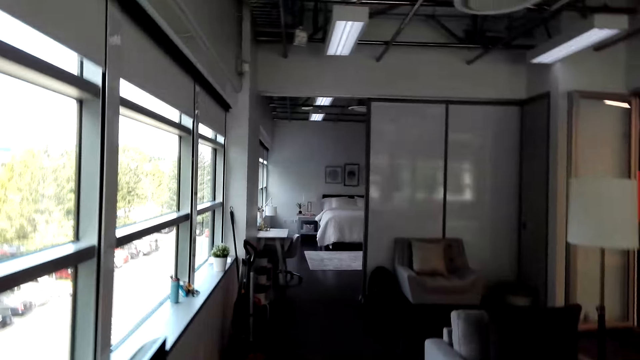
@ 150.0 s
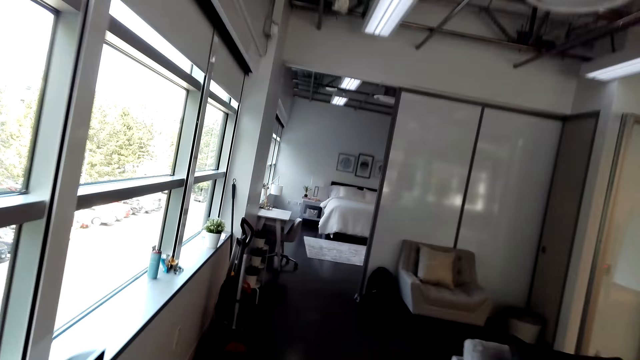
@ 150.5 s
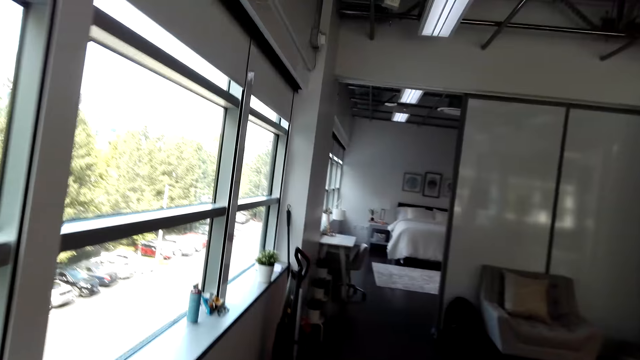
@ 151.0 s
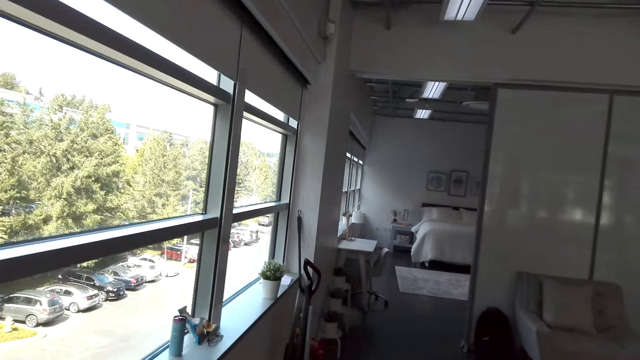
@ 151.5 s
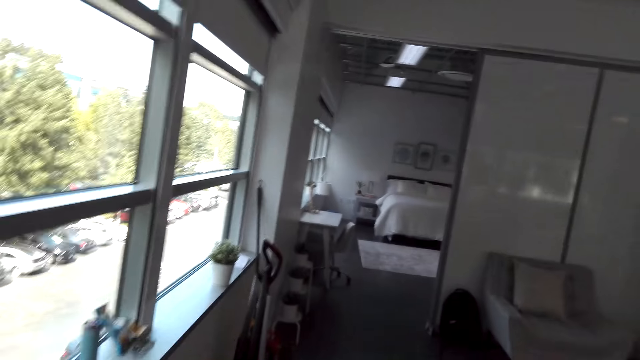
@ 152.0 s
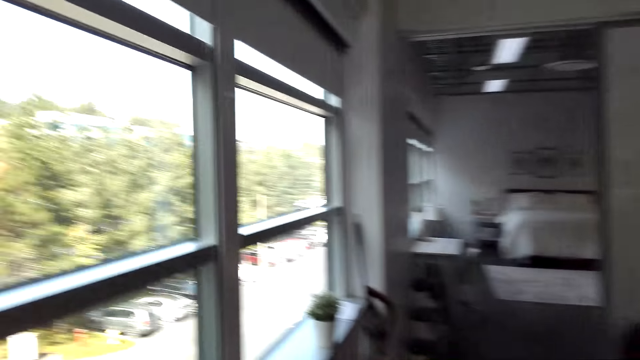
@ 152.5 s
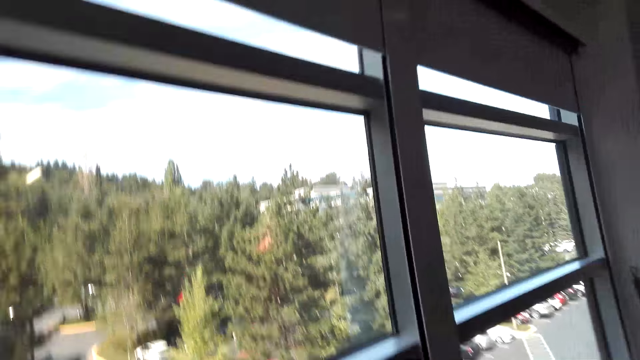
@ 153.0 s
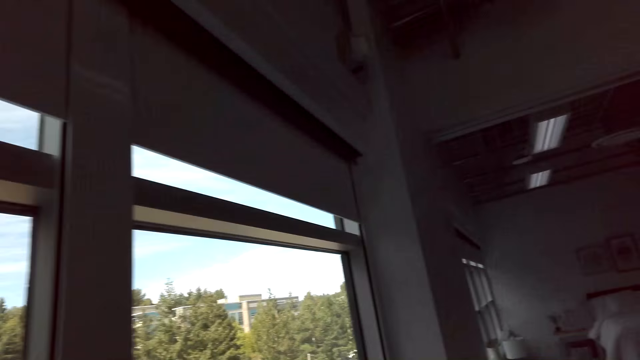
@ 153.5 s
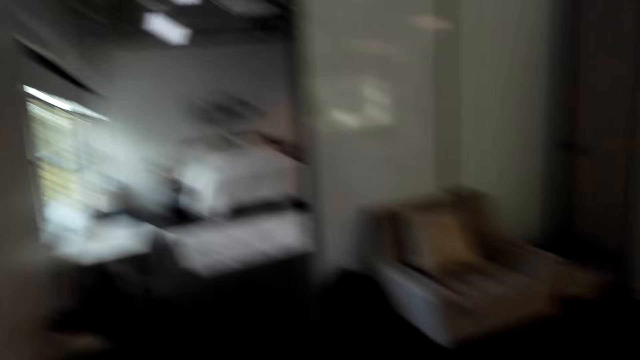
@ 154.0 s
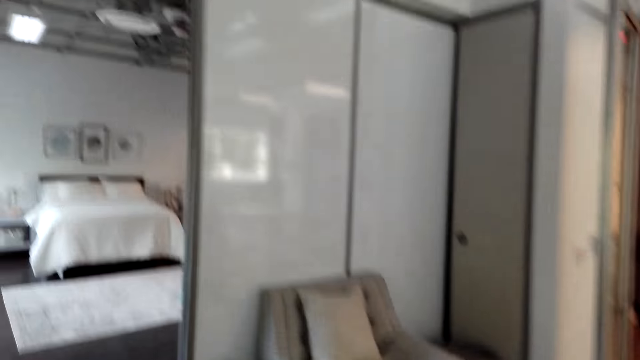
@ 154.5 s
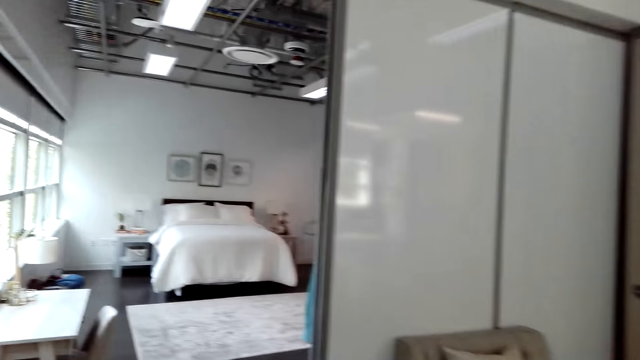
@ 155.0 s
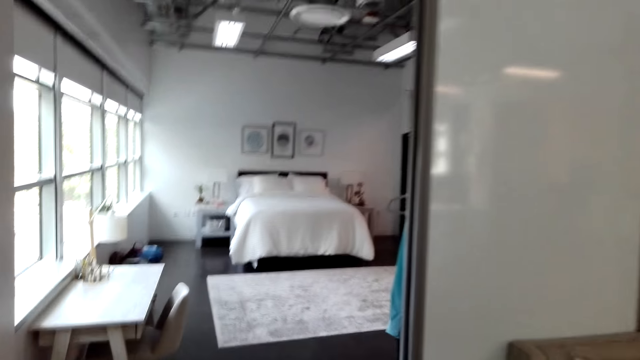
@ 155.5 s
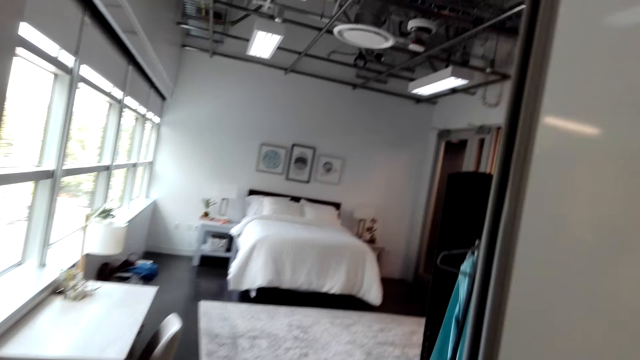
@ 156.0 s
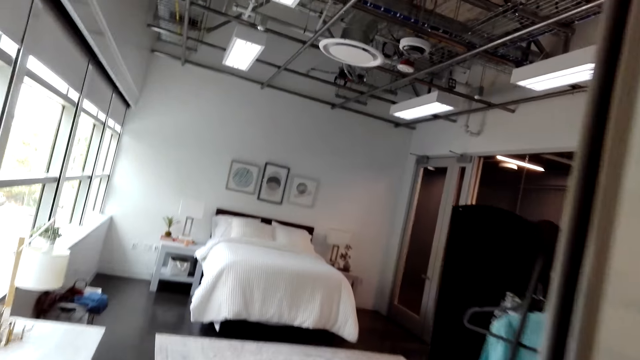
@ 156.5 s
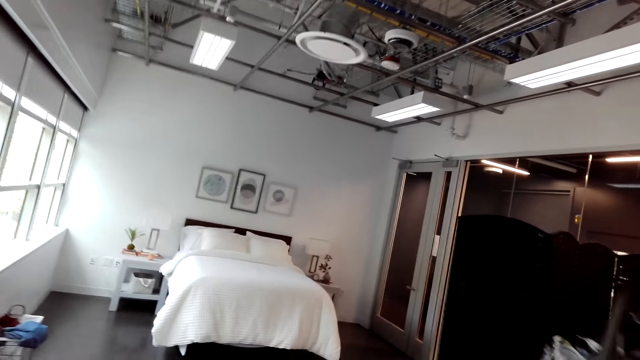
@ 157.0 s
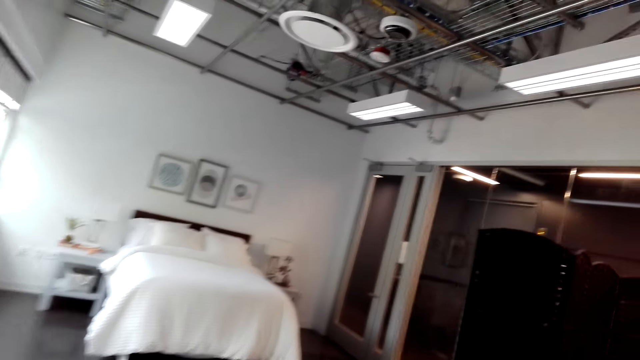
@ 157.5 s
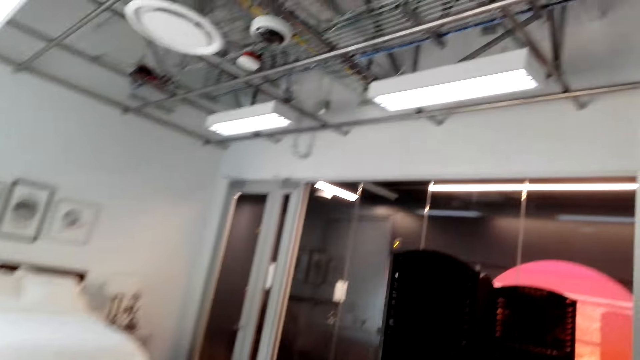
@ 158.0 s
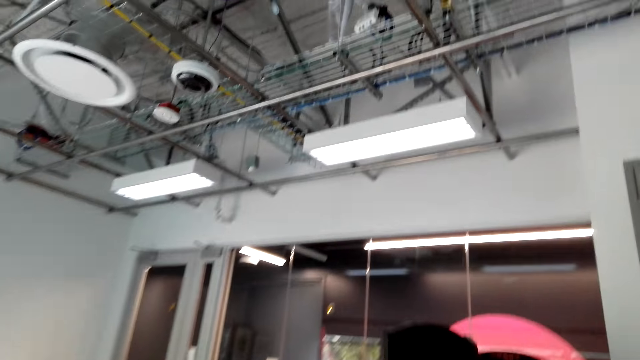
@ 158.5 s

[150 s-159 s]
The camera wearer walks in the house. They talk with a man. The man talks with the camera wearer. The camera wearer walks in the house and talks with the man.

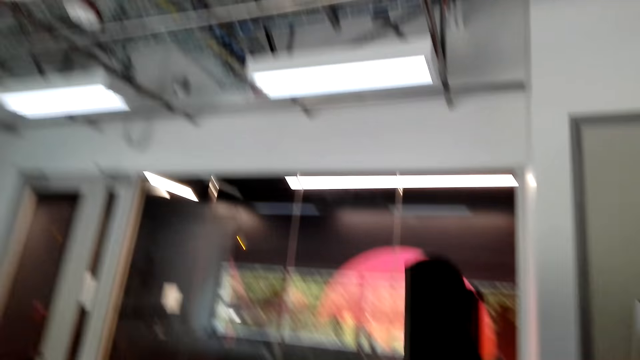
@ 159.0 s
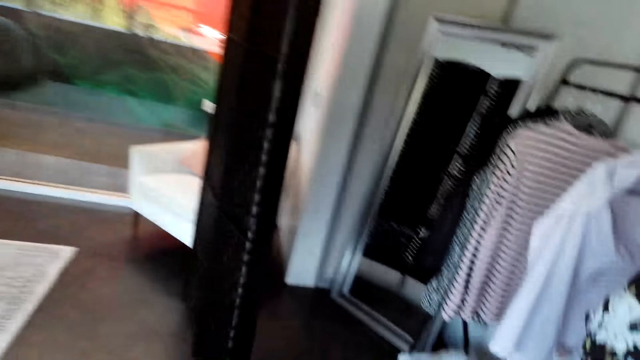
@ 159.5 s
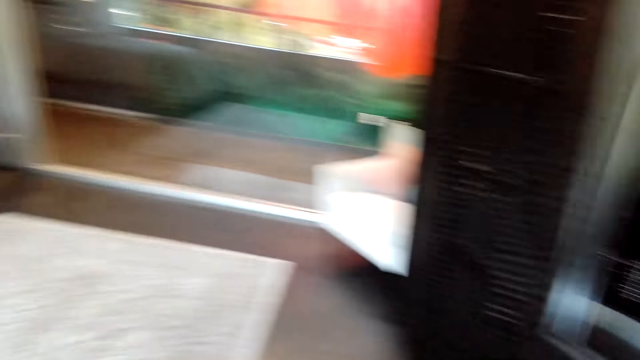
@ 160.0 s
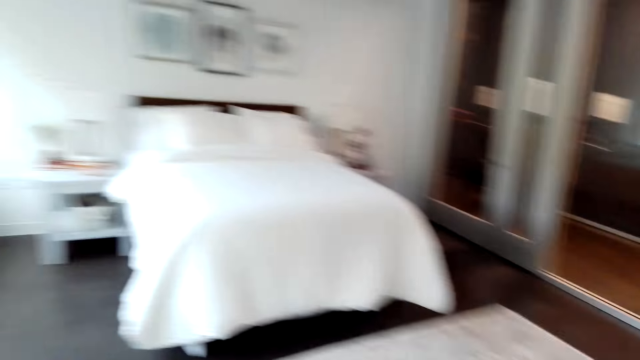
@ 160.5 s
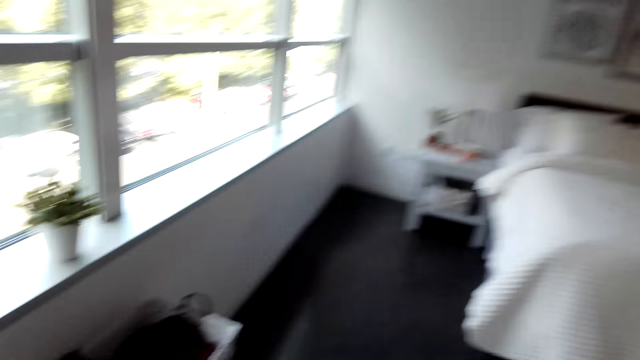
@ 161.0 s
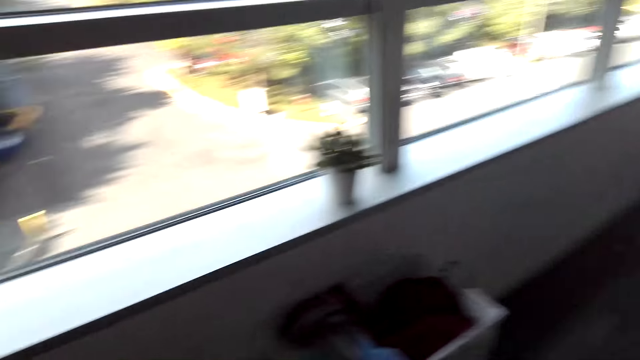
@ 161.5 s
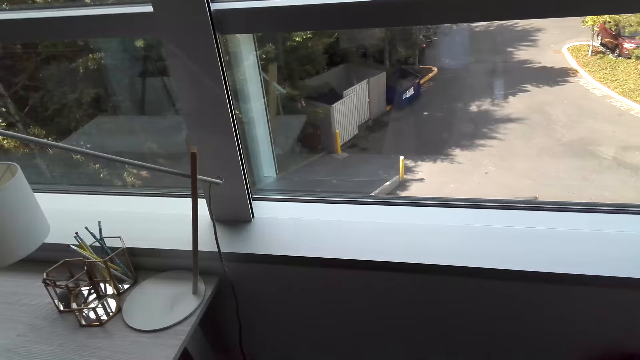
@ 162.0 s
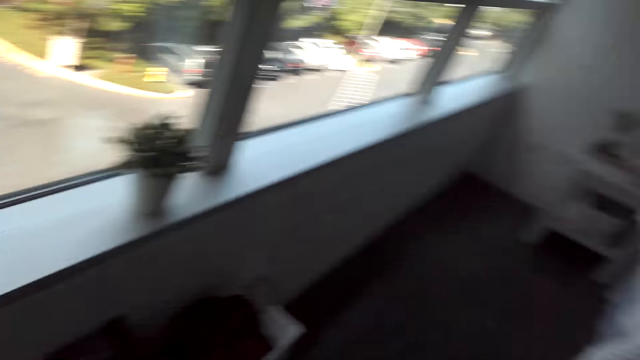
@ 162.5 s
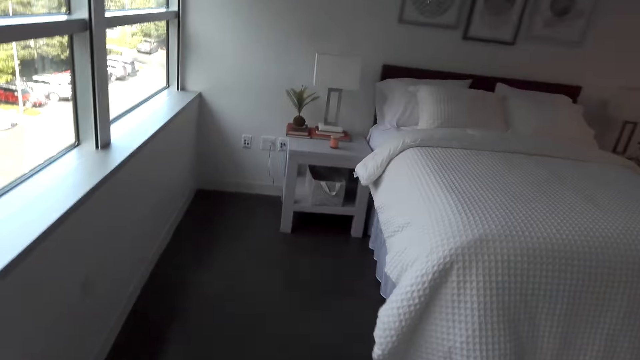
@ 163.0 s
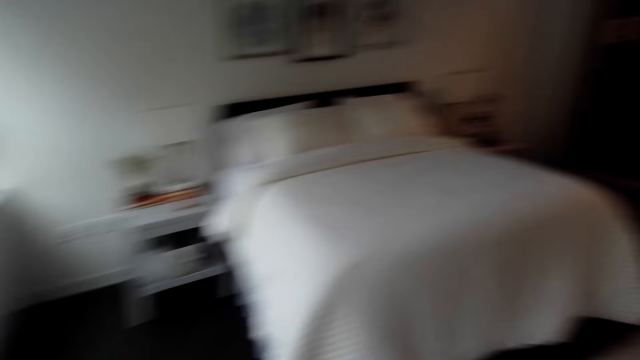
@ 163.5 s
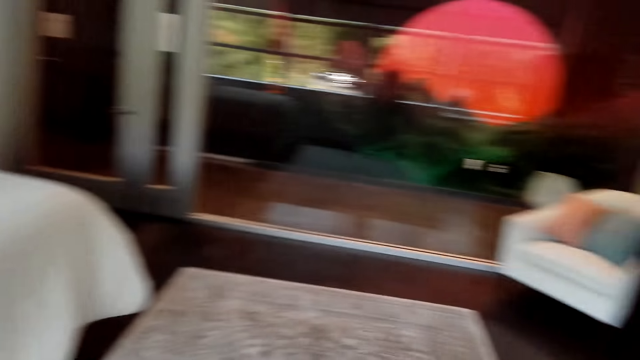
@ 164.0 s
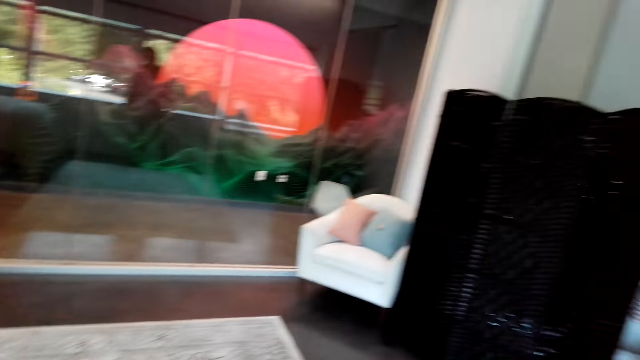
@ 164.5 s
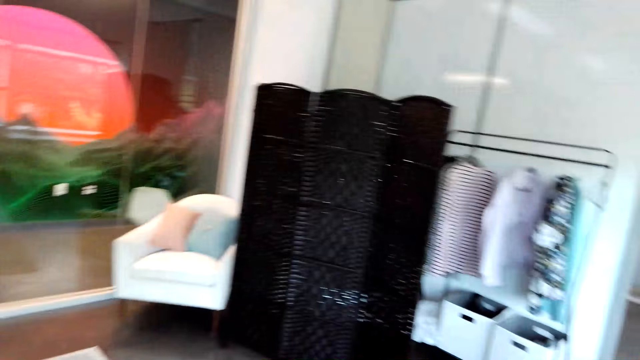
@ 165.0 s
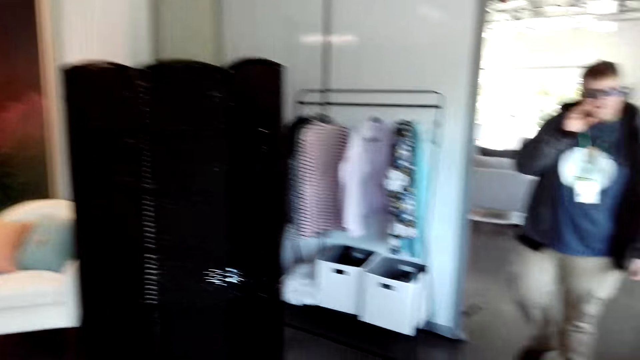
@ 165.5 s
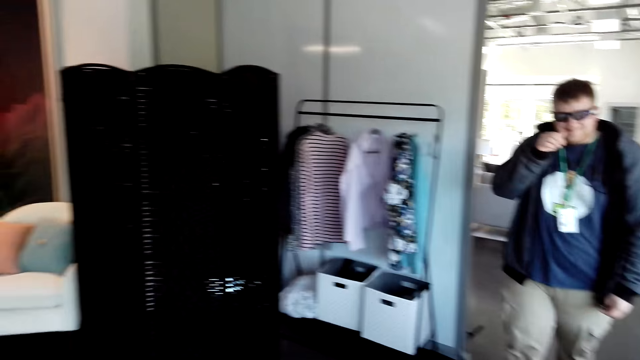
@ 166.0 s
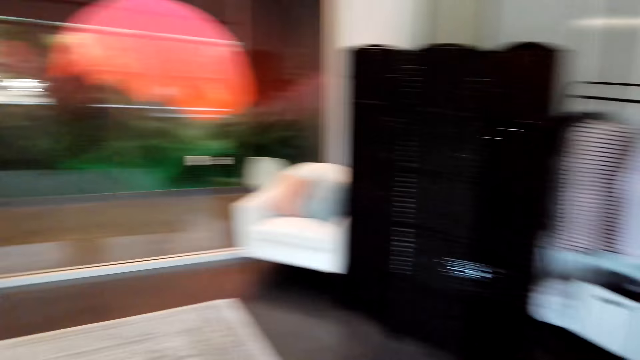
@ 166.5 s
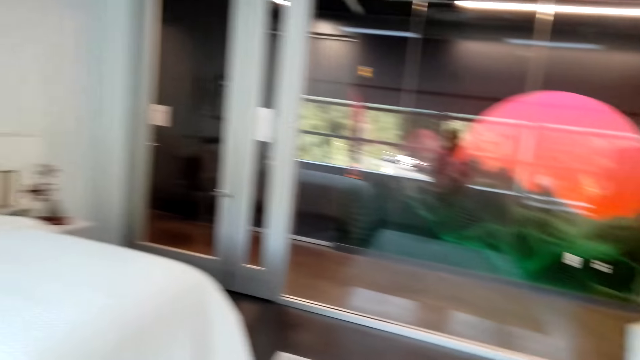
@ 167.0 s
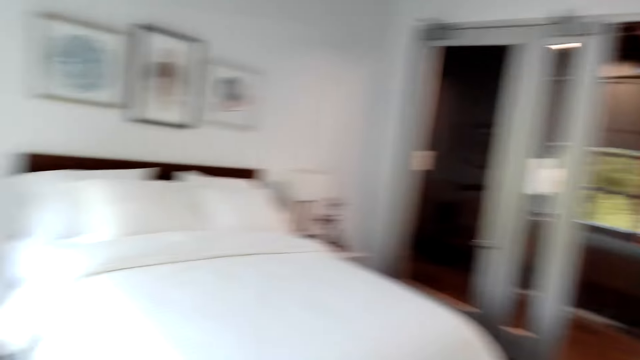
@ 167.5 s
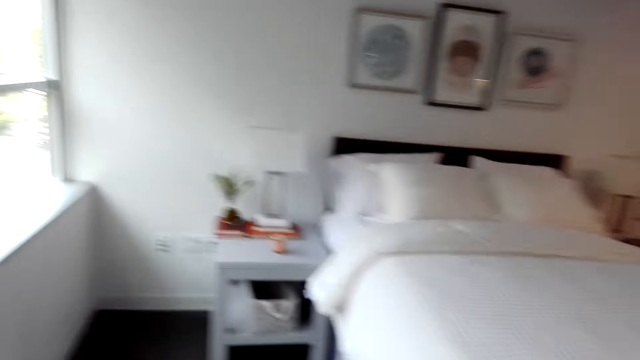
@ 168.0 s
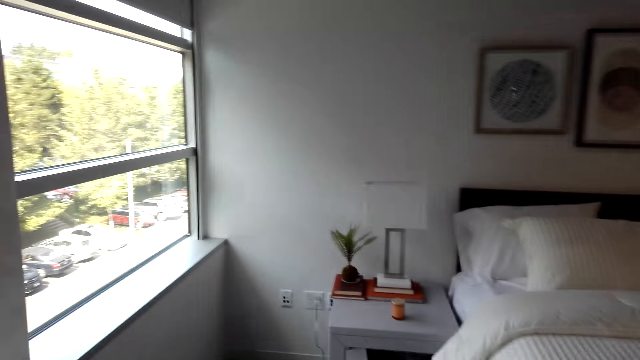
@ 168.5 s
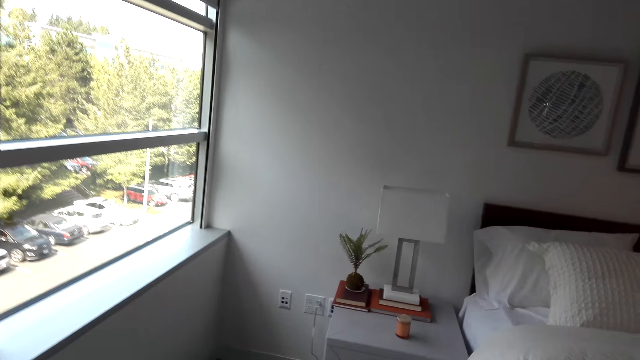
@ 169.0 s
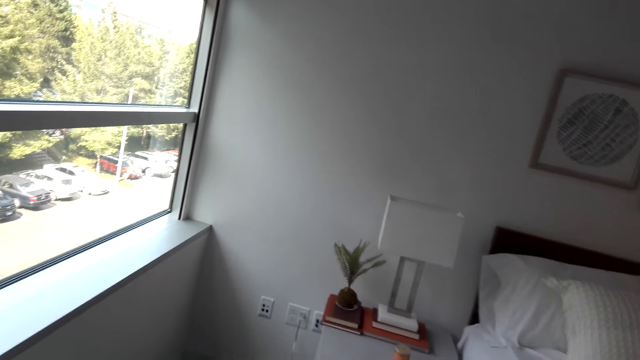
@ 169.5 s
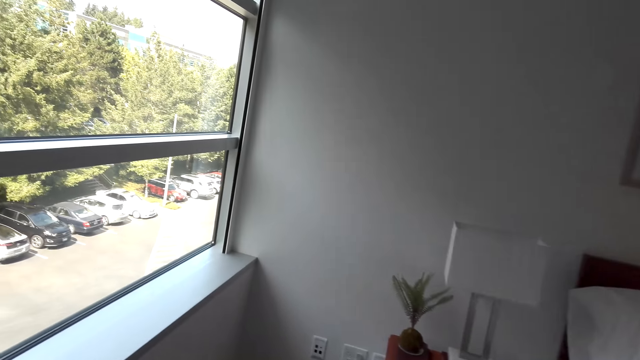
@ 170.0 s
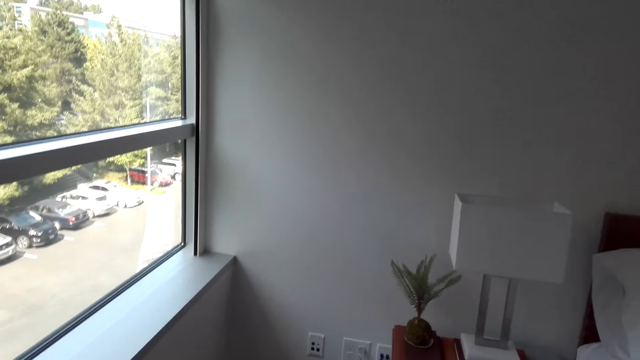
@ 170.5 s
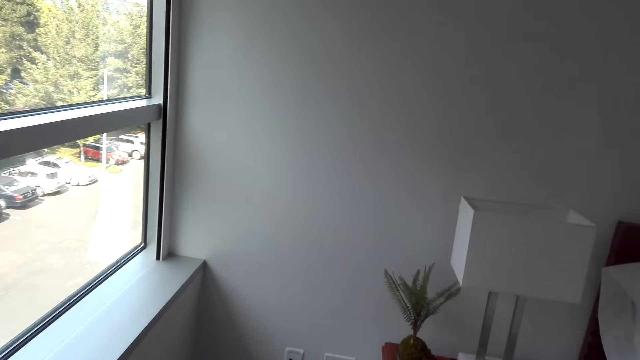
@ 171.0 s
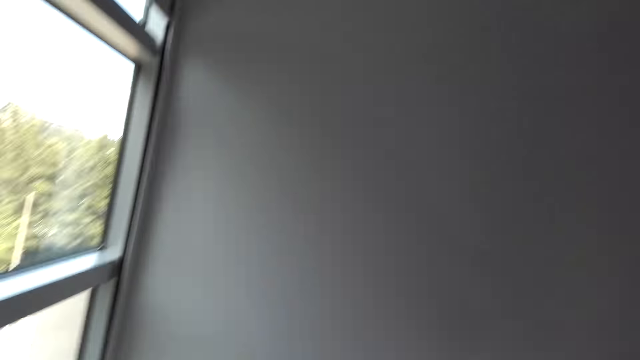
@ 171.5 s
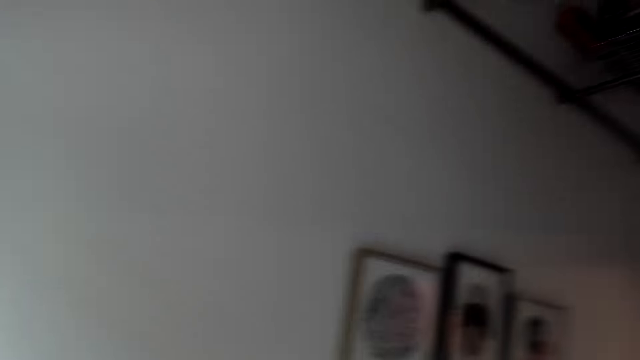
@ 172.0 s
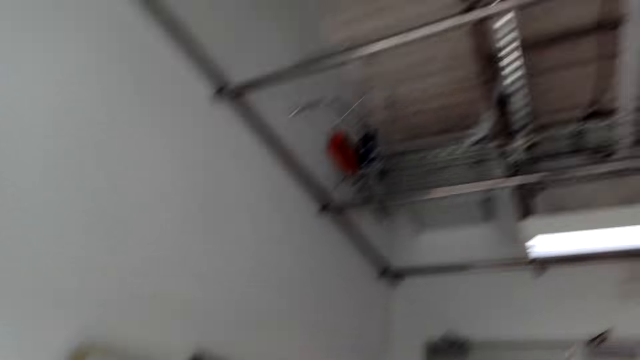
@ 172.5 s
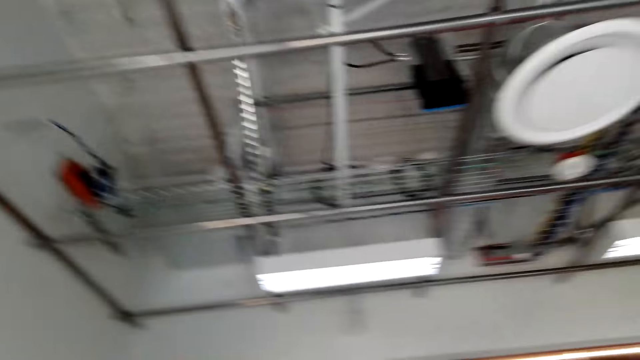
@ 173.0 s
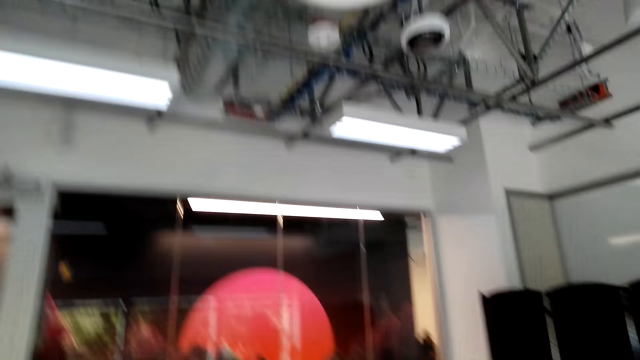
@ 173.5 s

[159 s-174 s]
The camera wearer looks around the house. They turn around. They talk with a man. They look around. The man talks. The camera wearer talks with the man.
